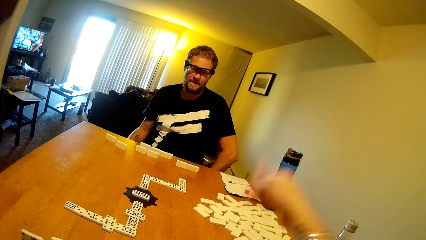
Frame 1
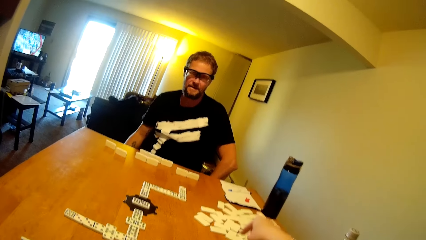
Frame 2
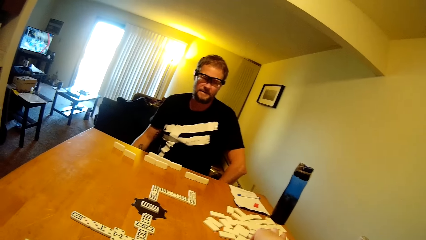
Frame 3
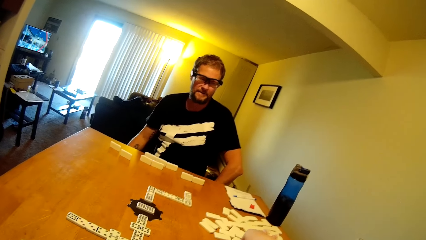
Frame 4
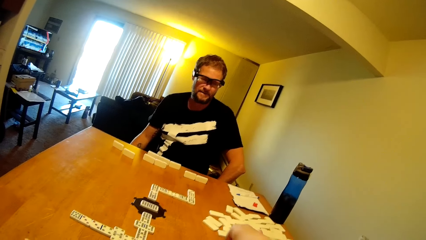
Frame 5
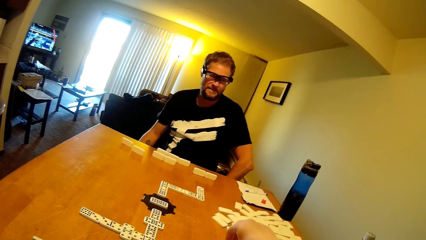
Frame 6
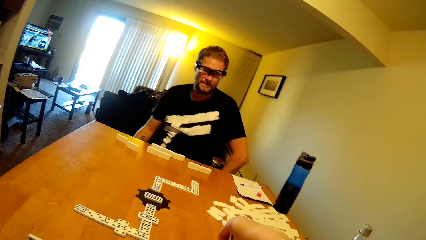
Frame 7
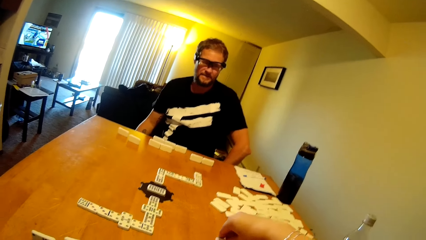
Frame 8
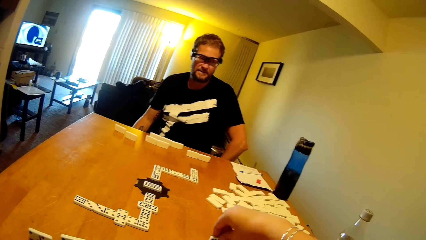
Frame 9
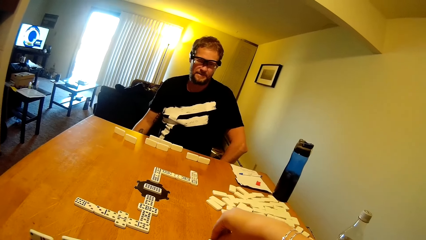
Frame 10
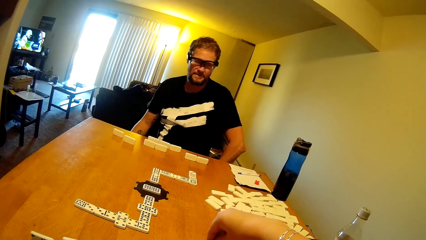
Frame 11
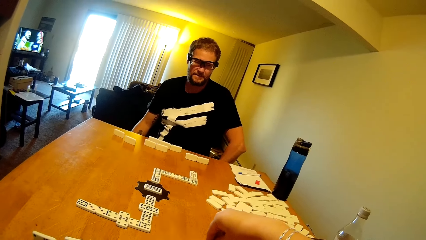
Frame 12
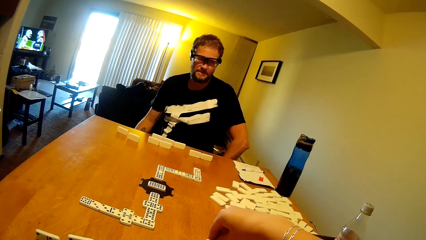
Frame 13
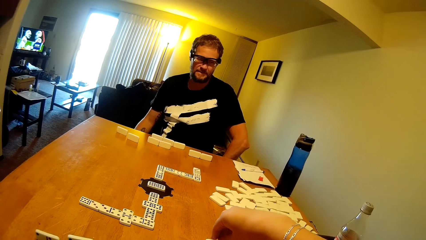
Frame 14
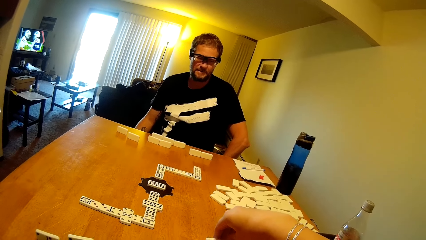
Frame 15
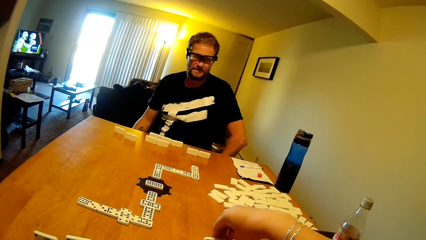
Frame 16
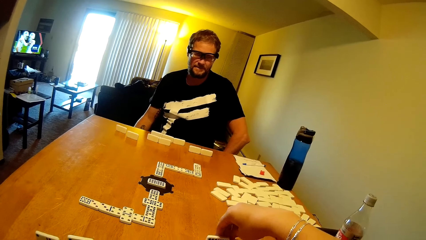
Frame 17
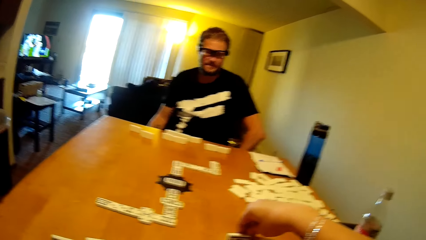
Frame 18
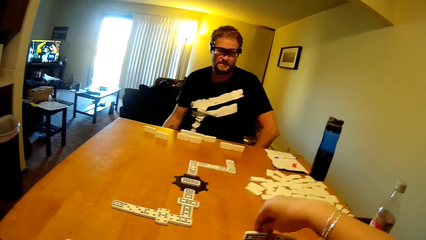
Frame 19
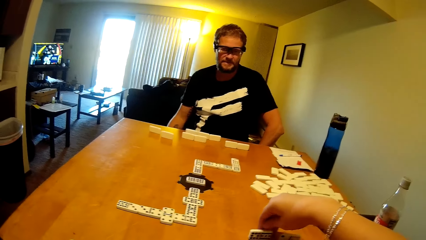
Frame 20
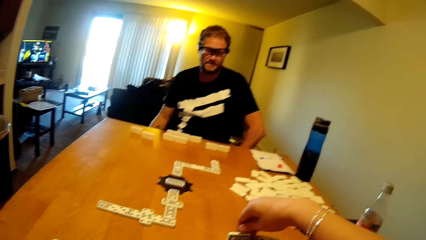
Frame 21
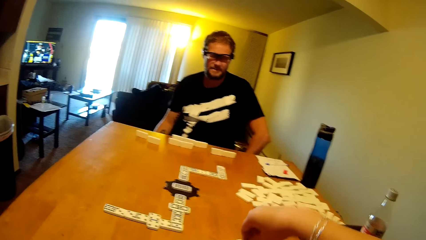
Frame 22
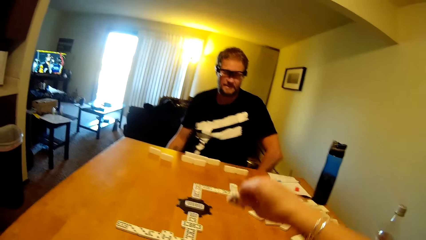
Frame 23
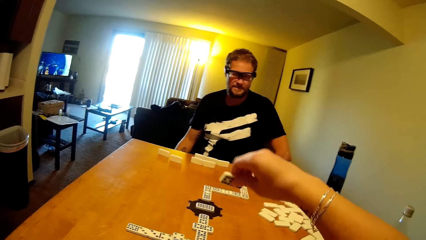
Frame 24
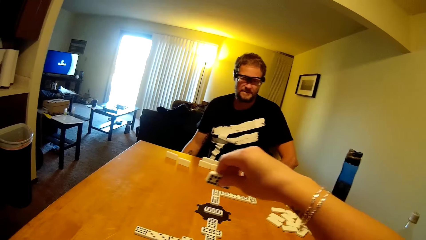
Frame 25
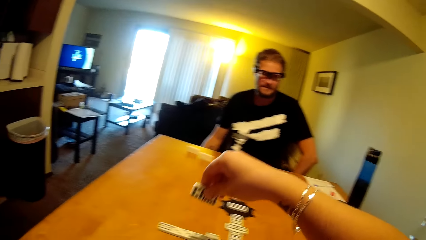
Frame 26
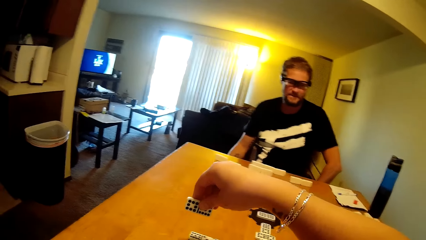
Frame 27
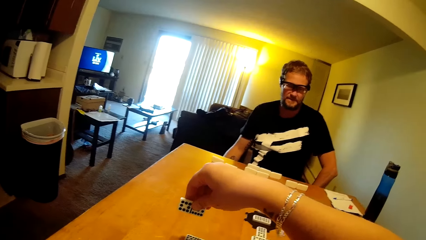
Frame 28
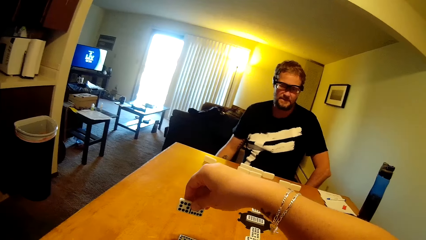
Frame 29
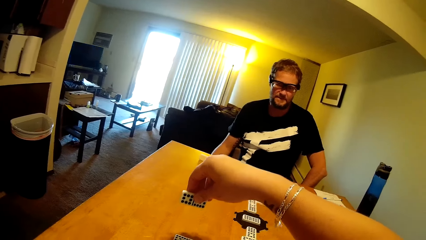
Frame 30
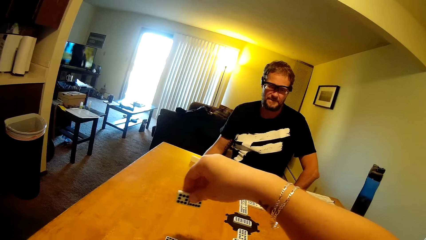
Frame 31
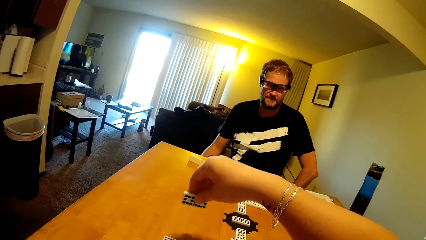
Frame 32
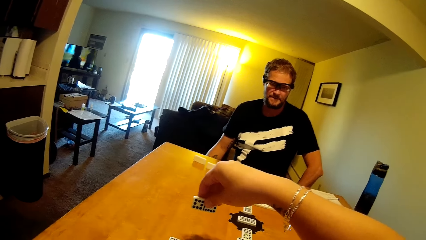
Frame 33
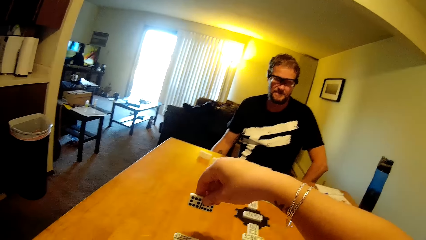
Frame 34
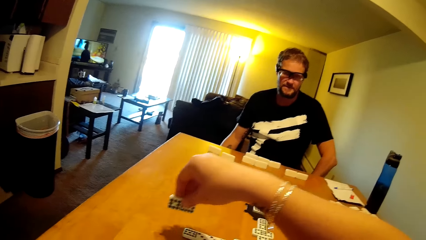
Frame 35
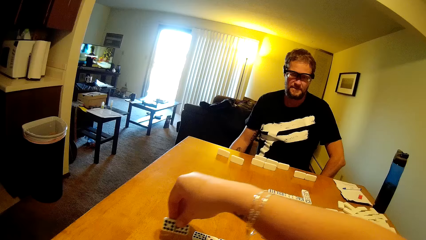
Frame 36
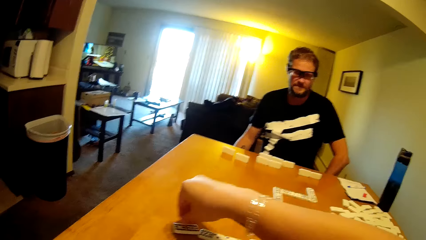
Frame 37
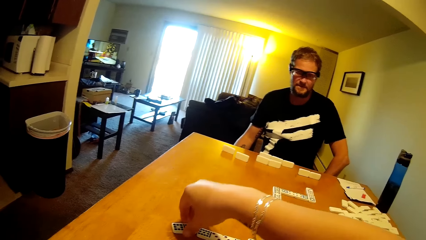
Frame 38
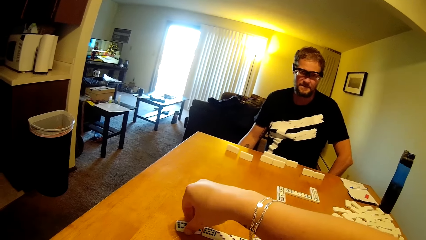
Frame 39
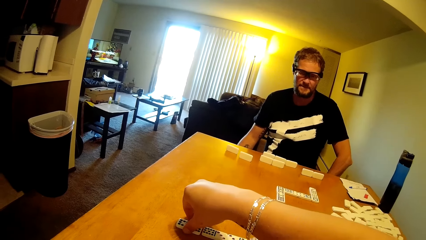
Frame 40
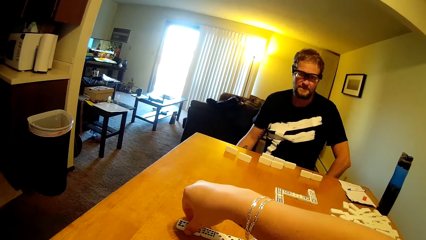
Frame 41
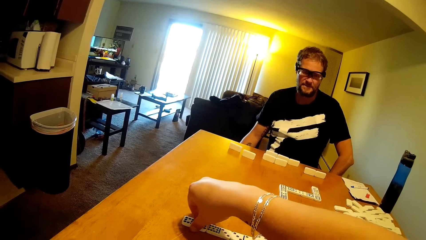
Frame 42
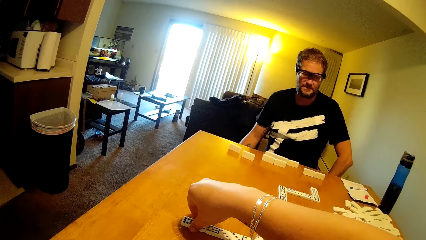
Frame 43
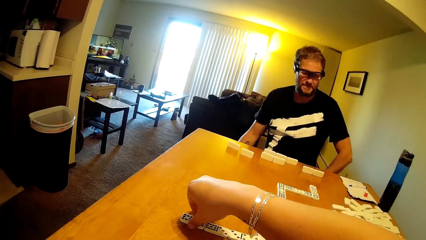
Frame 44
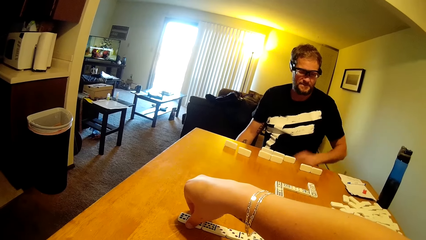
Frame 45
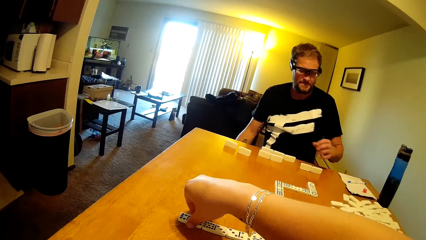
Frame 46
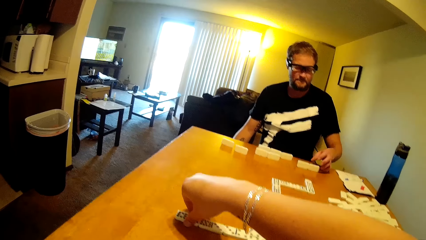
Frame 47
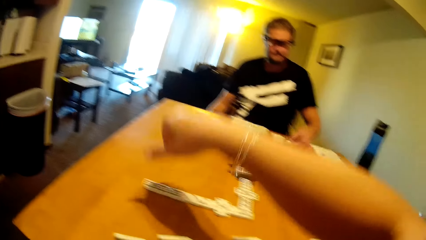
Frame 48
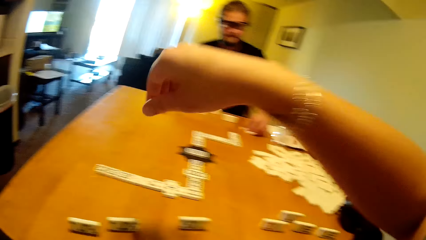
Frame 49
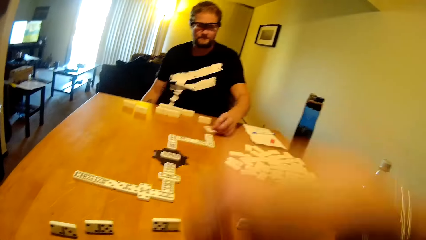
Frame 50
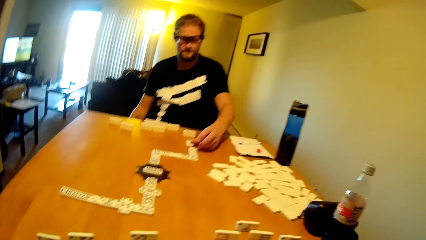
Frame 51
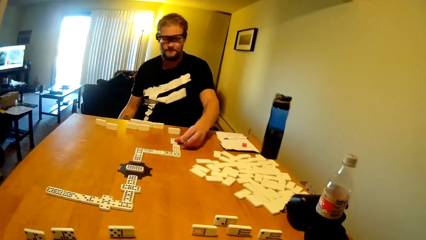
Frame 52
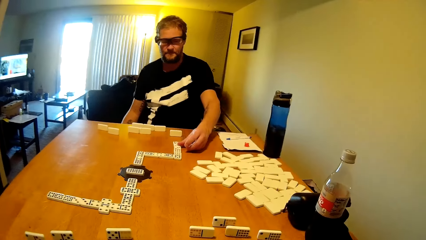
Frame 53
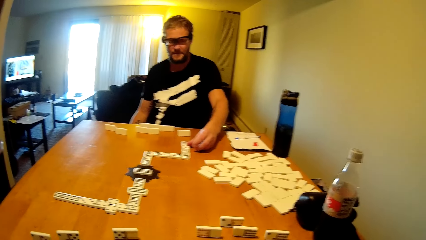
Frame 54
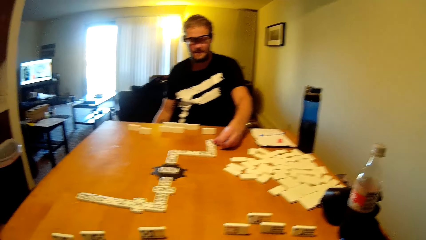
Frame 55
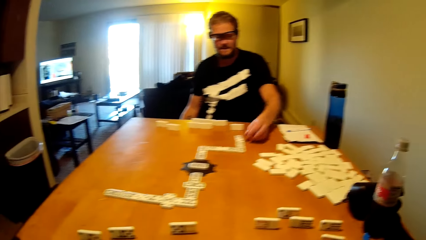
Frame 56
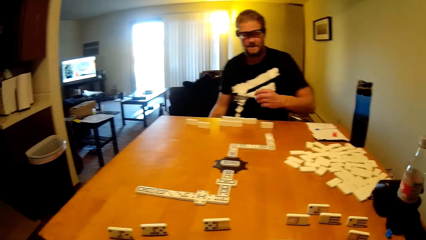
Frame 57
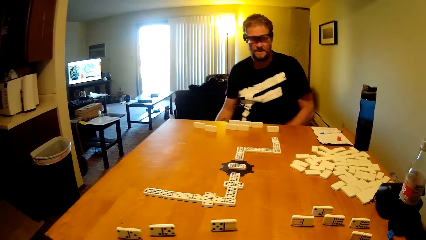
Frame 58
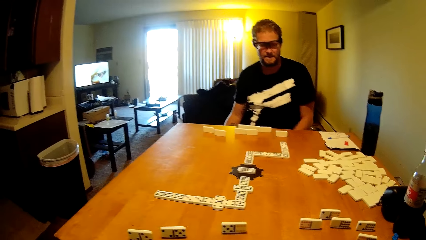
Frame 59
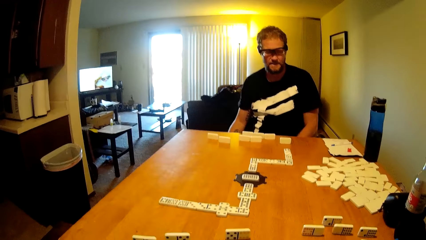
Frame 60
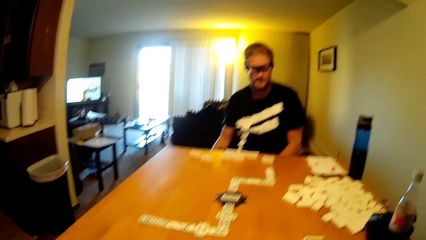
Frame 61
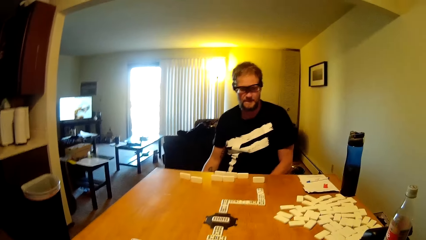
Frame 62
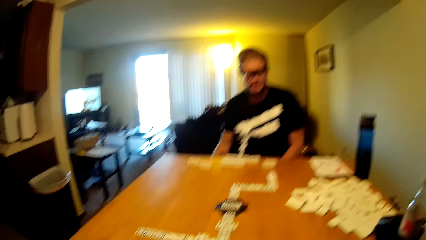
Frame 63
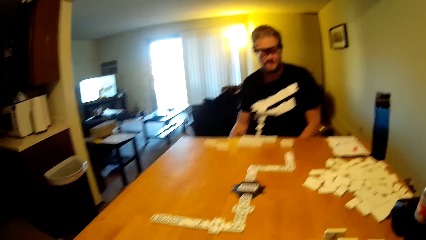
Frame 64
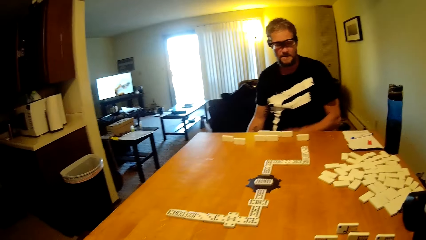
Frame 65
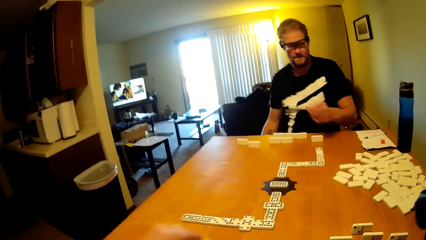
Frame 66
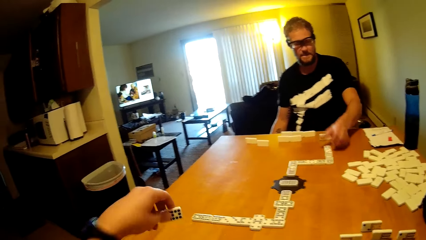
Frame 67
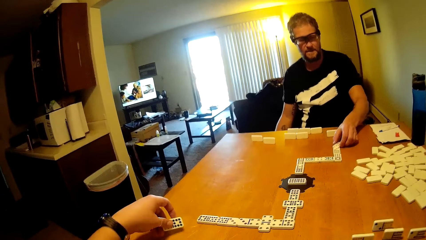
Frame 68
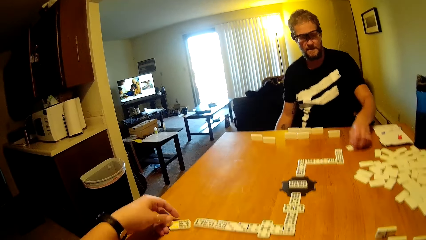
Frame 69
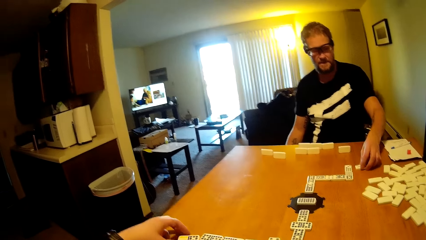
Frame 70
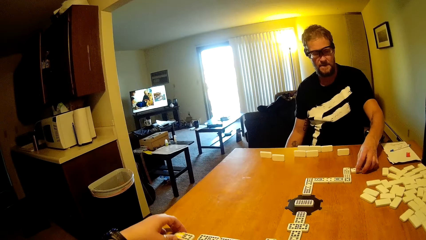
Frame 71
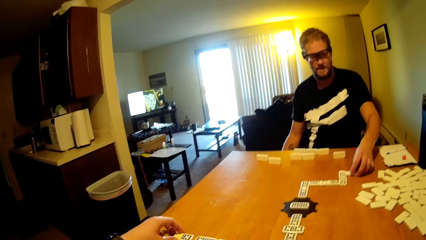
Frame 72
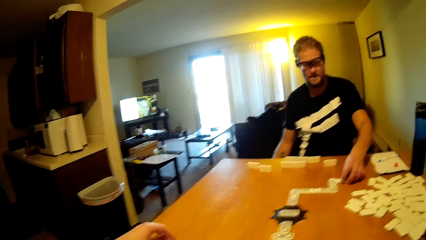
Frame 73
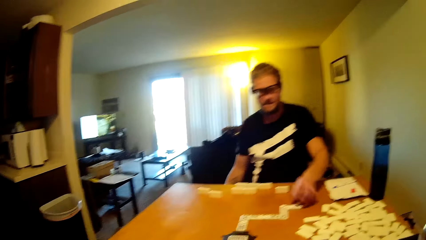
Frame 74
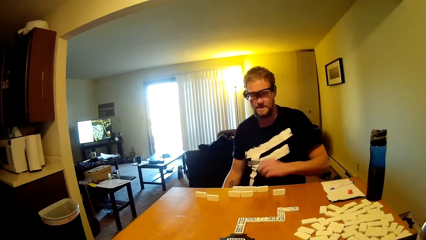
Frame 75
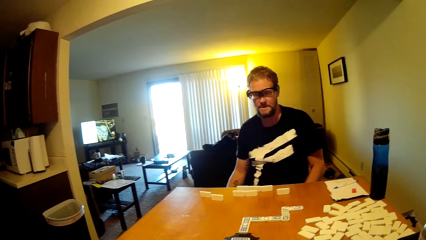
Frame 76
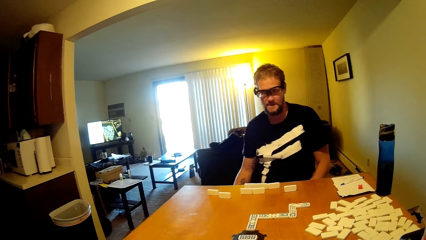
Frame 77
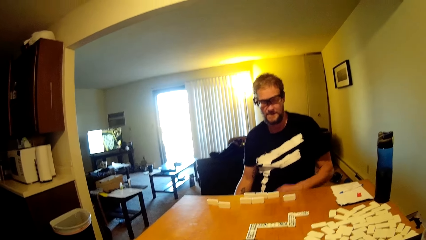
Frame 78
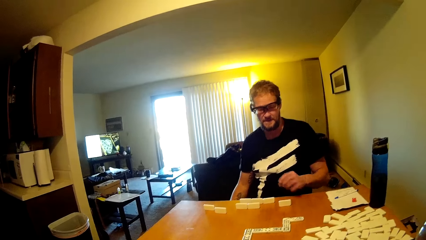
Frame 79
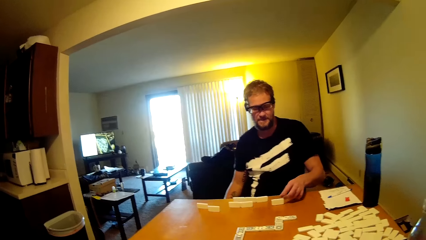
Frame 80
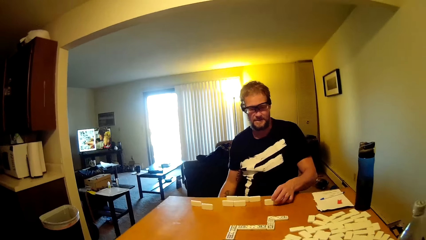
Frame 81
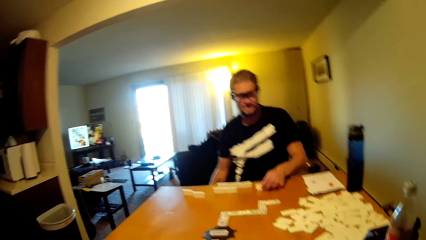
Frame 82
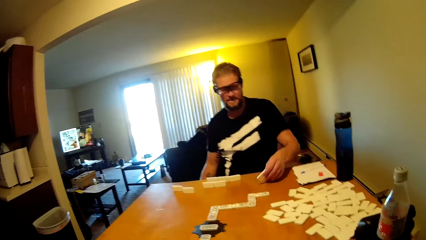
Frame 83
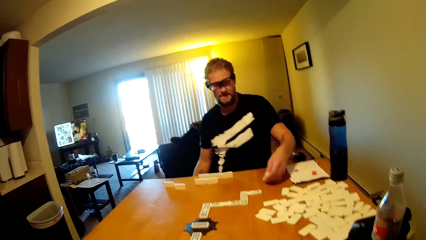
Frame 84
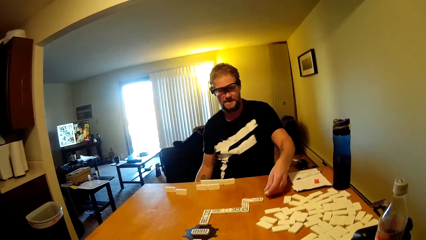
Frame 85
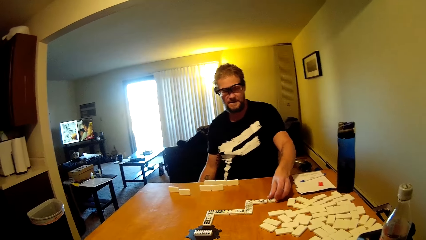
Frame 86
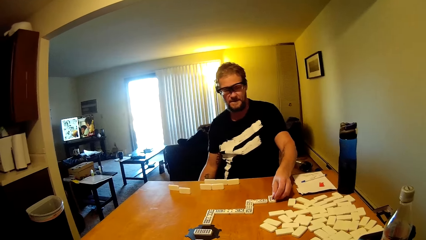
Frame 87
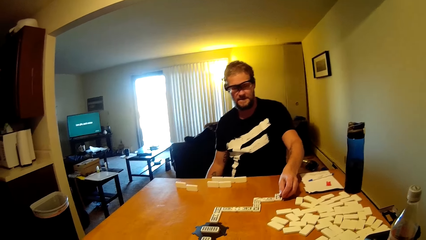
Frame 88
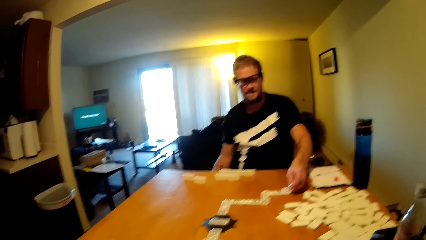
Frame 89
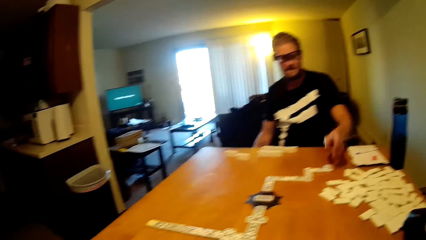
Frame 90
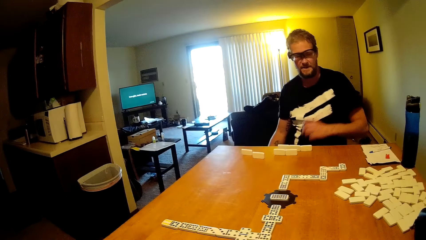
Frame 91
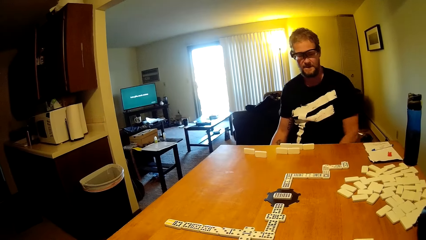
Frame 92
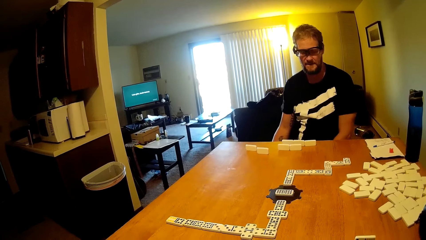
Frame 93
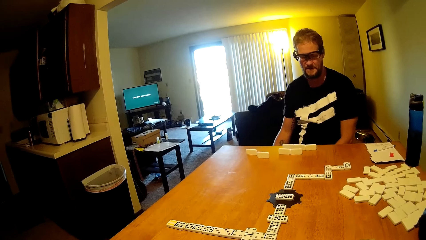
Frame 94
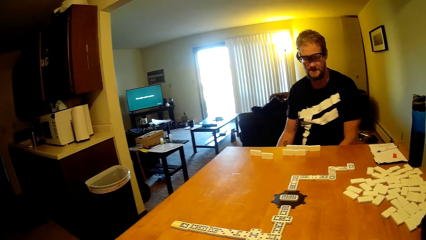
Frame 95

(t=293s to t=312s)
A man lifts up the hand. The camera wearer plays dominoes game. They take a dominoes card and put the dominoes card on the table. The man plays dominoes game. The man takes the dominoes card and puts the dominoes card on the table. The camera wearer puts the dominoes card on the table. They put the dominoes card on the table again. The man takes the dominoes card and puts the dominoes card on the table.
